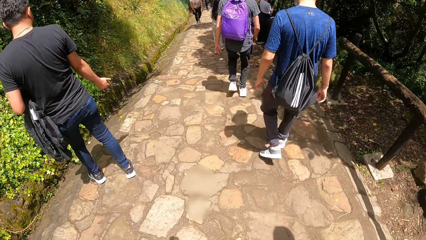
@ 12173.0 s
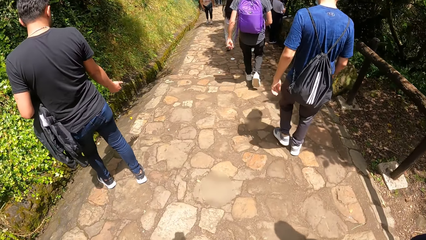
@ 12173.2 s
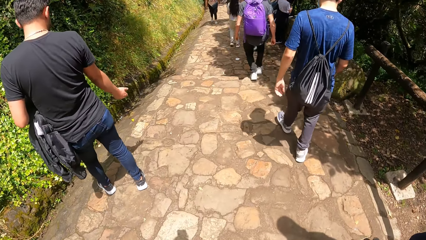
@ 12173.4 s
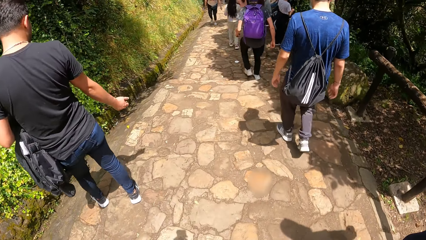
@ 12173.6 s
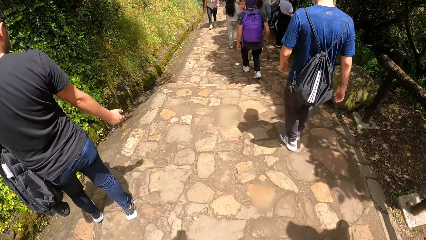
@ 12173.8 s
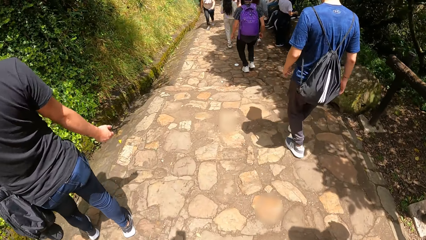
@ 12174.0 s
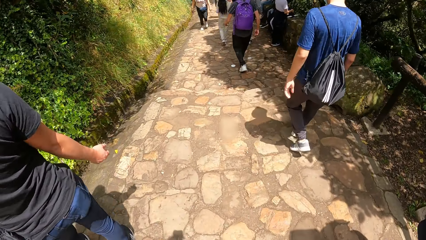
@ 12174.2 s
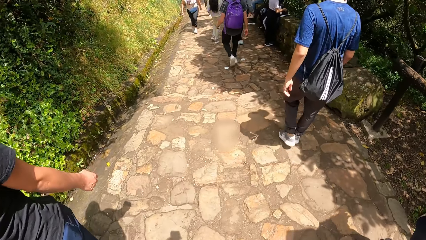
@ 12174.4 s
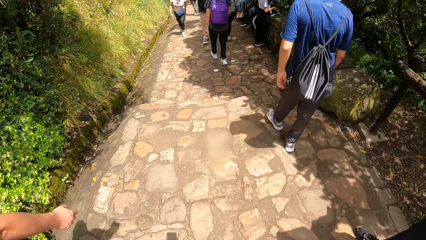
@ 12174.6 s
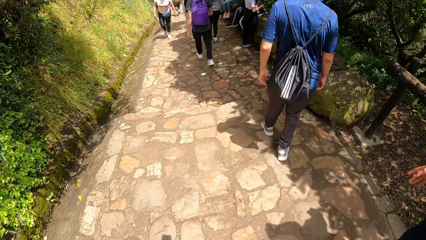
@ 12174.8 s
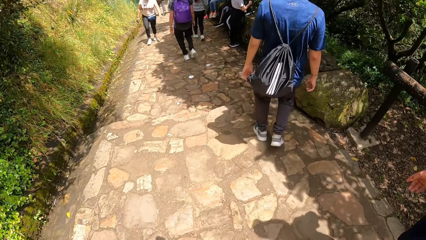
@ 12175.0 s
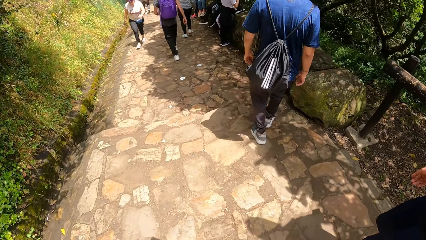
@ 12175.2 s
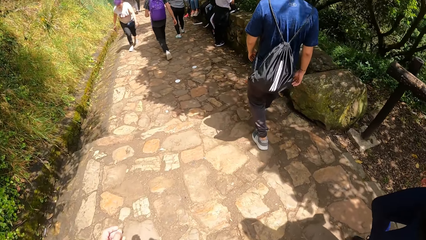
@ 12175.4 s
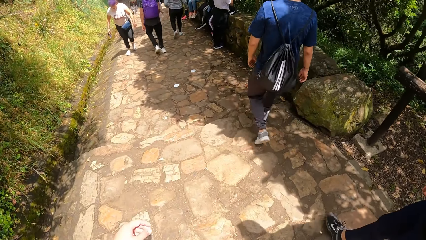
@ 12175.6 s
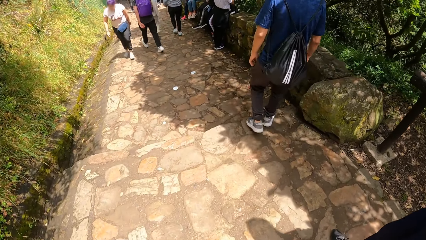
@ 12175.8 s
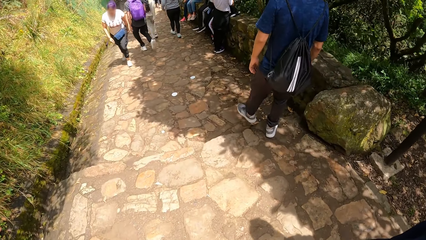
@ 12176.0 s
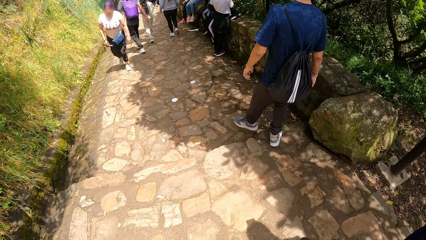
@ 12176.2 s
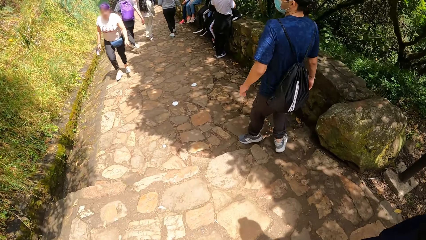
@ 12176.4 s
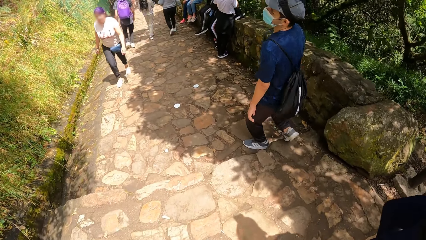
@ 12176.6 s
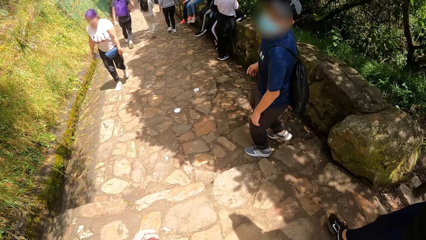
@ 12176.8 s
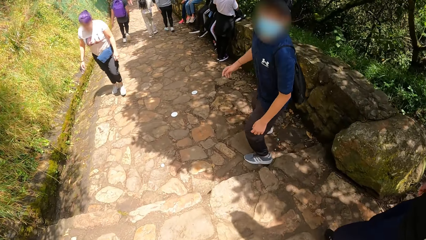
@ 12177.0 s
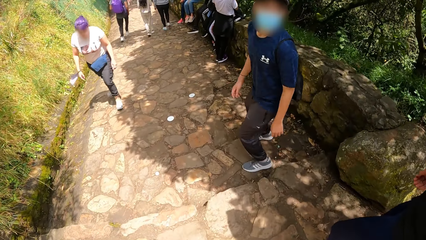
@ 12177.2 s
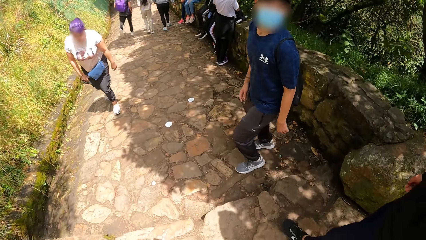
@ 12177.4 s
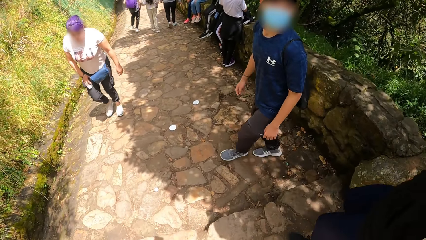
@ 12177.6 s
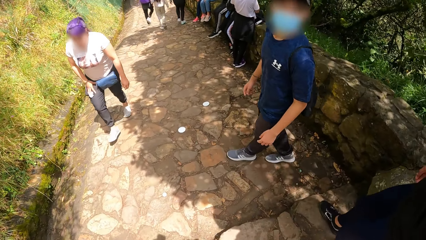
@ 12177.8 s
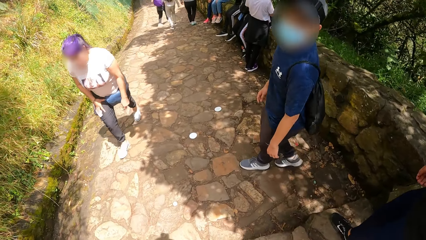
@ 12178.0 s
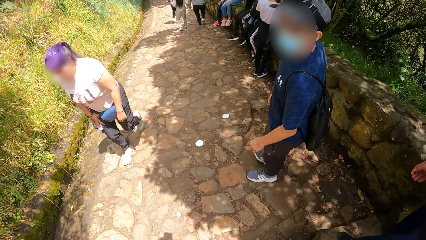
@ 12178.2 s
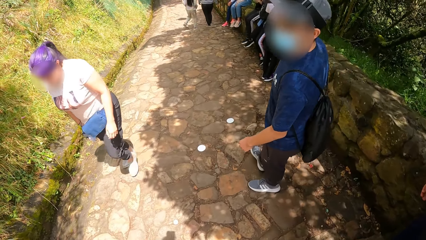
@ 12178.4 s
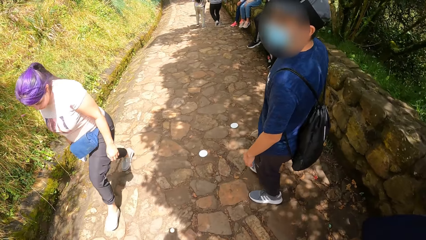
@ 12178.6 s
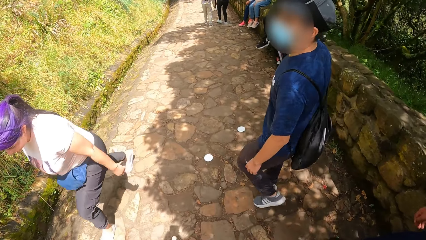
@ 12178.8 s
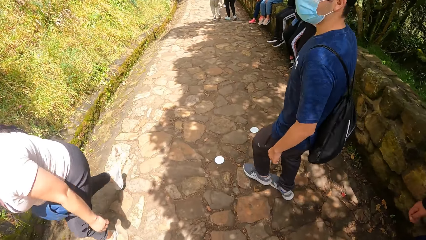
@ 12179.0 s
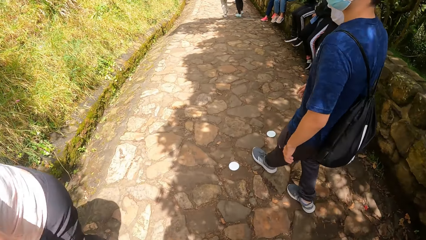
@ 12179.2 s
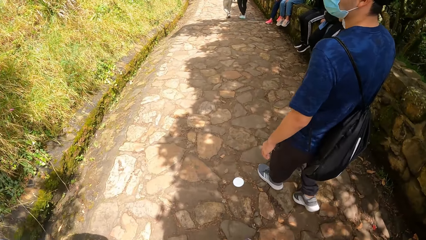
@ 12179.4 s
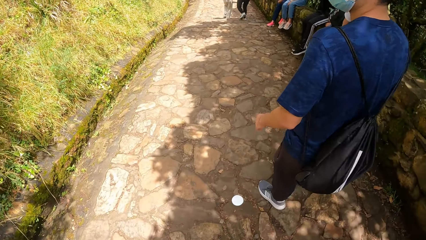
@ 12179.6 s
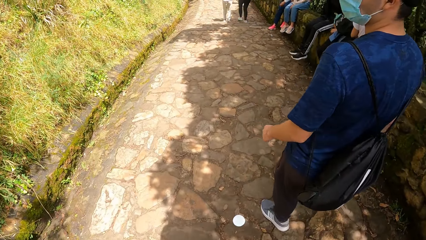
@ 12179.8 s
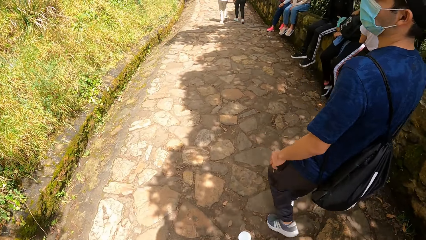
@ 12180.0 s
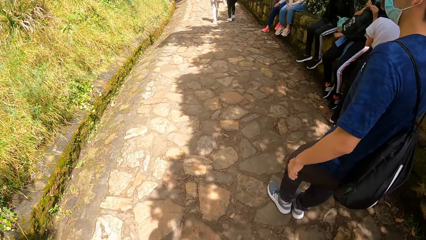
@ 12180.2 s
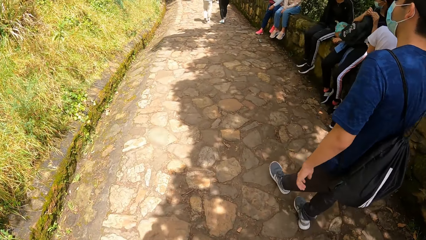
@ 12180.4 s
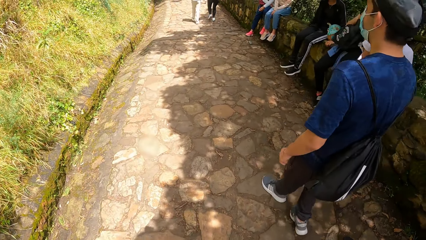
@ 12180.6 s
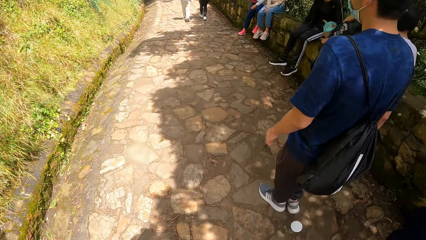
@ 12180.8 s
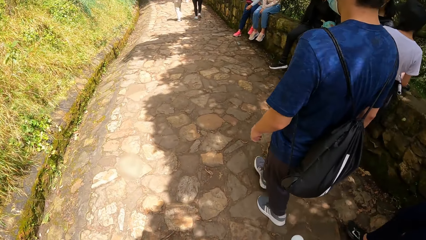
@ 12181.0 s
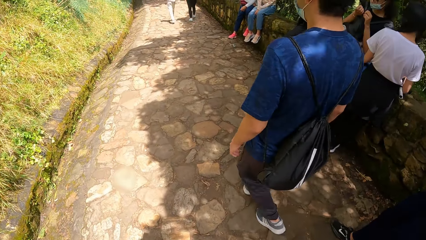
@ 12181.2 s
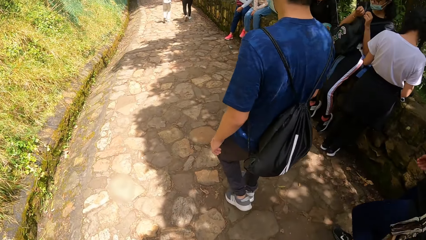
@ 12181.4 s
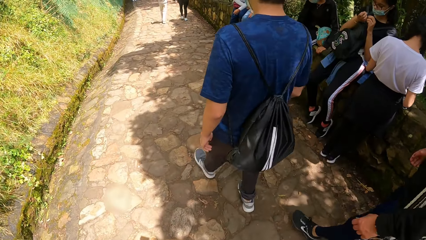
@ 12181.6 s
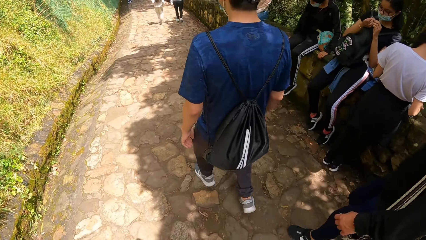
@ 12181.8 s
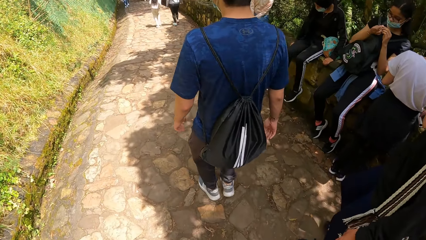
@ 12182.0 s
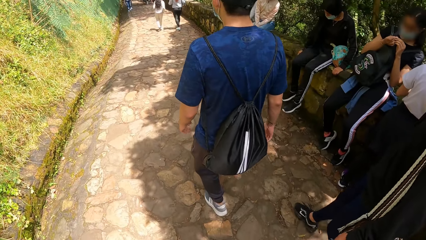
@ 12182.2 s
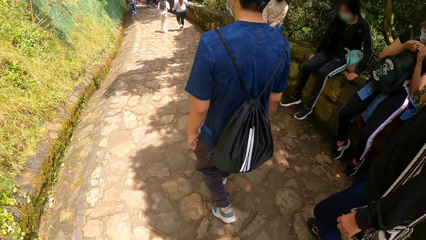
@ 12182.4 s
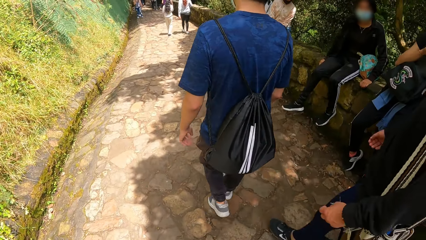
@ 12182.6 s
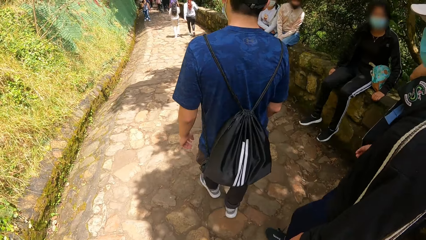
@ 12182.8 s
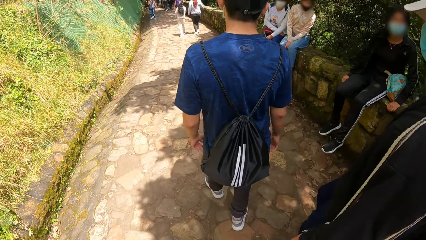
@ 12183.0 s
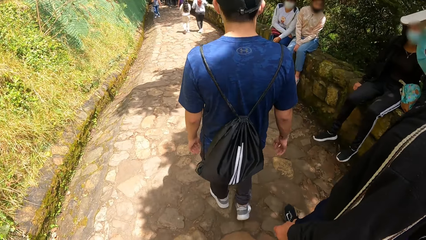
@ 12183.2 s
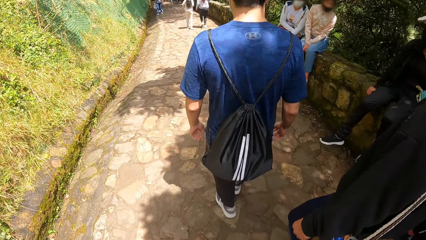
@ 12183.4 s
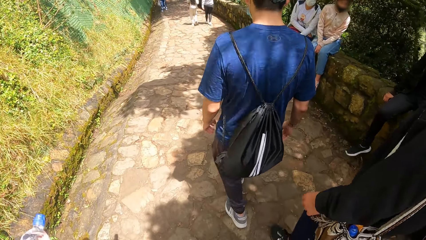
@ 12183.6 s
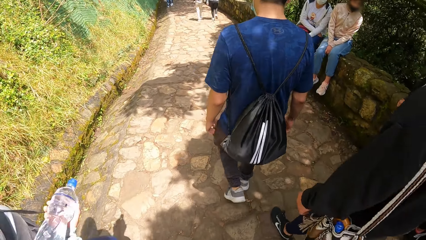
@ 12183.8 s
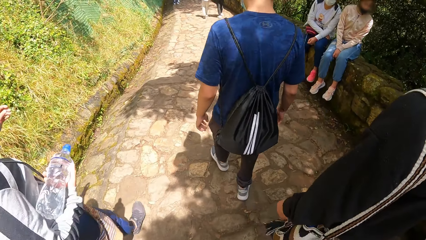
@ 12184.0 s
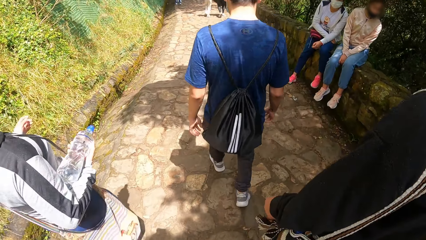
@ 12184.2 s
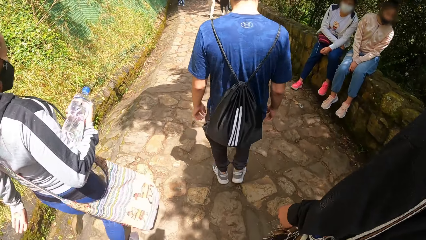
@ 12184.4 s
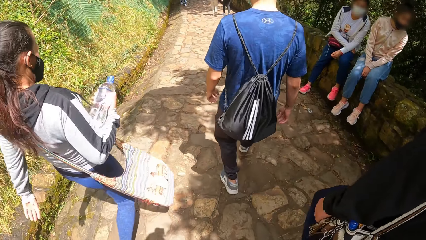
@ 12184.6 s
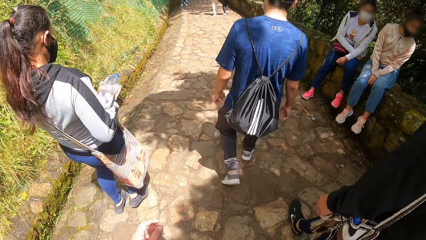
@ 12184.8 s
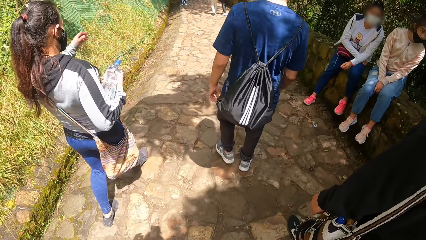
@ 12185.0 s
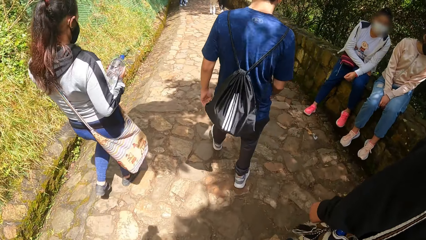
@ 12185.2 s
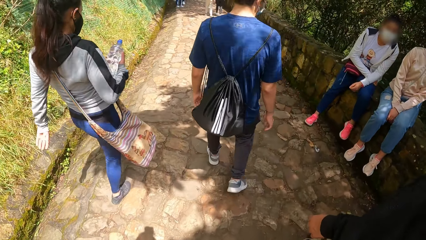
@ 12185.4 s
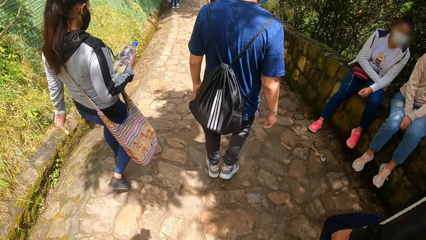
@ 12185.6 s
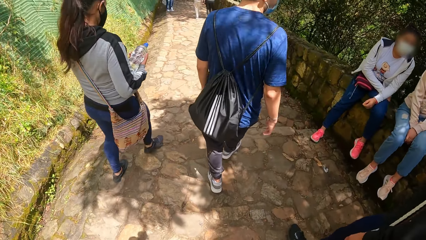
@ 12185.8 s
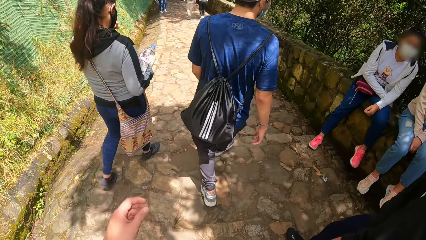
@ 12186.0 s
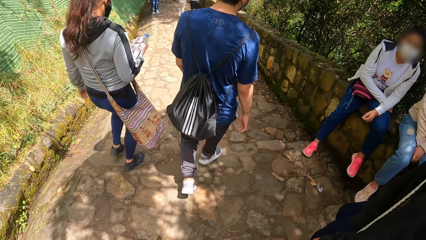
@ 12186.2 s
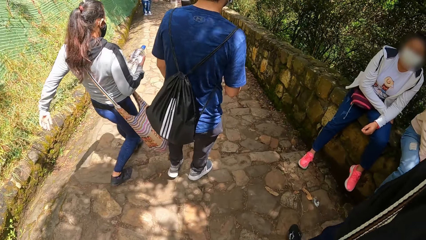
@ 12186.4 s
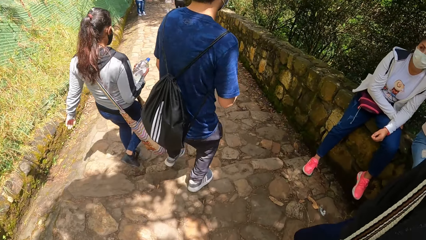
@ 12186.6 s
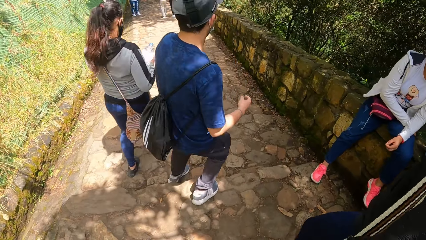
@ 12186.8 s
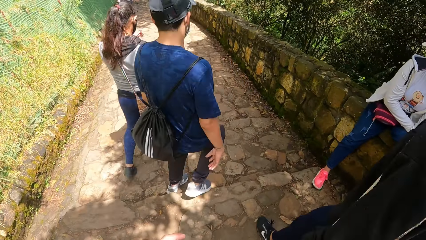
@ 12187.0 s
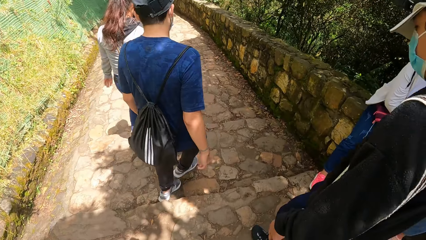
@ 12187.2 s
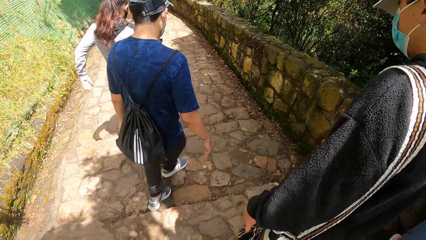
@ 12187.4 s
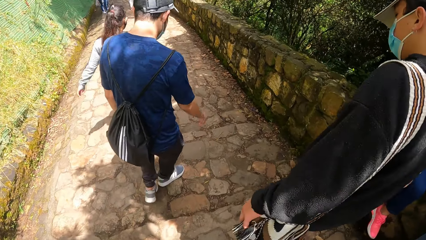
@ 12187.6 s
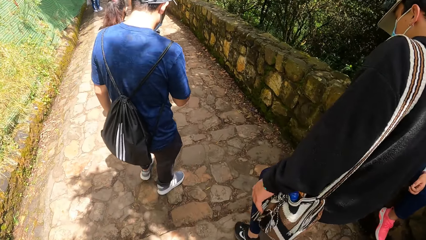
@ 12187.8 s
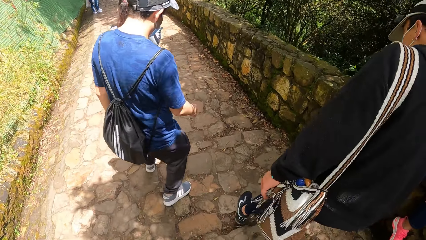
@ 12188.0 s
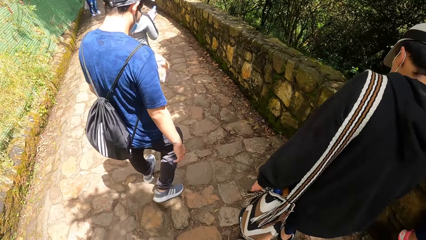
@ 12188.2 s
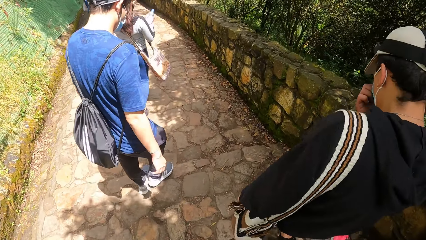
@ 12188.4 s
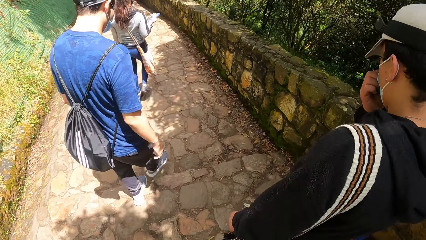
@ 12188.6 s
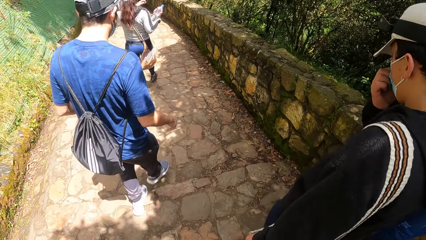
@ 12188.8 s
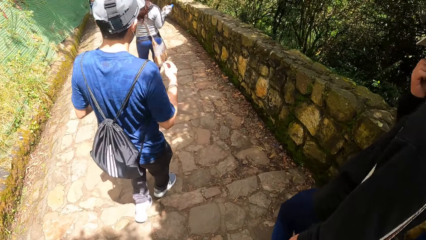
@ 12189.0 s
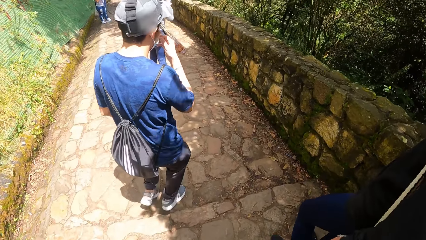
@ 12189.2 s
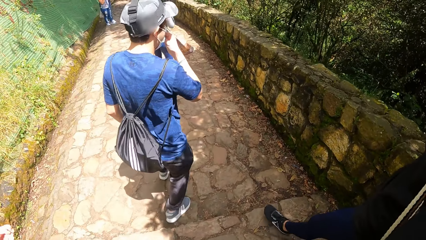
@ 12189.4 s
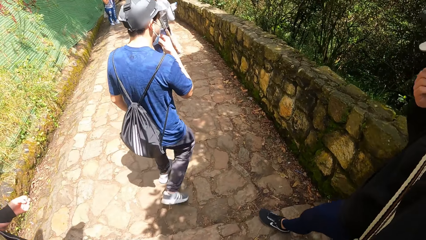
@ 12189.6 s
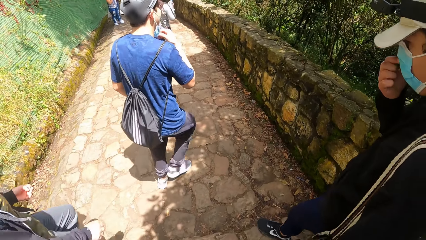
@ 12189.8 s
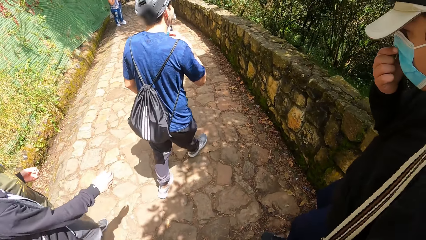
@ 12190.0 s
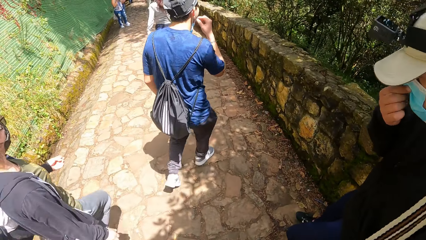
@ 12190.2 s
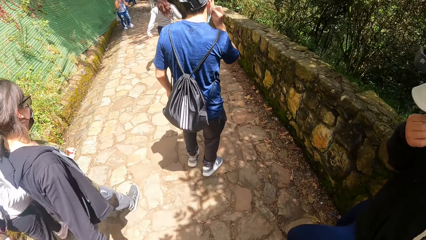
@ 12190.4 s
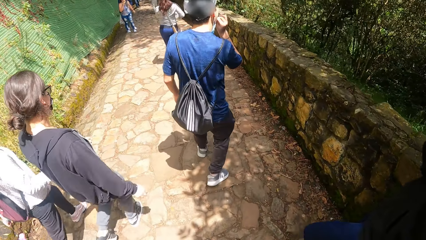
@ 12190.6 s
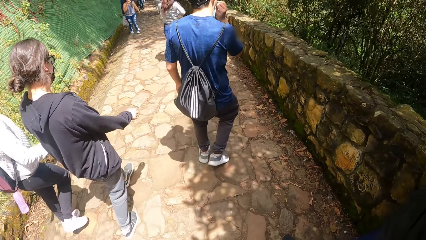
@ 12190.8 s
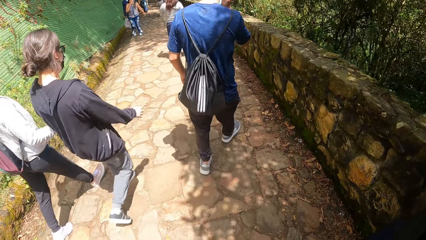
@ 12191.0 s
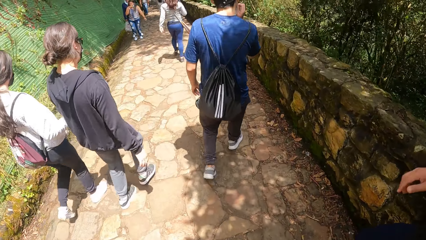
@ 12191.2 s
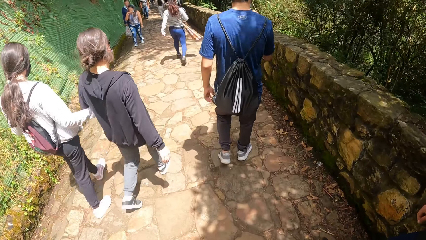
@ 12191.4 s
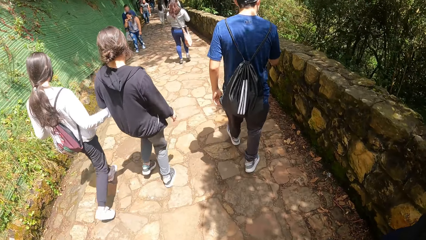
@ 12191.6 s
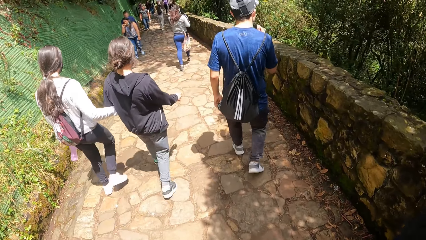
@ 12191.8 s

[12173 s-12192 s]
A man climbs down a stair. The camera wearer looks behind. The man climbs down the stair again. Another man climbs down the stair.
